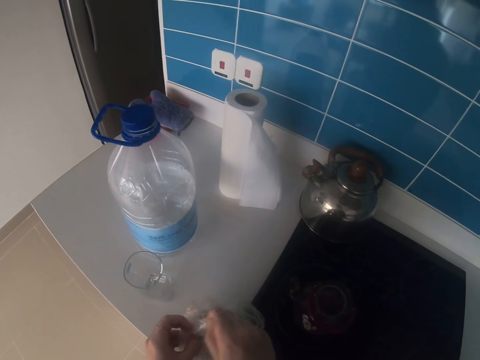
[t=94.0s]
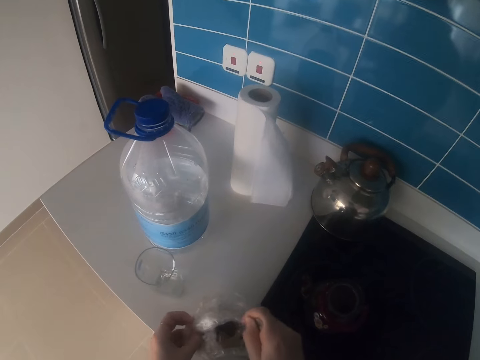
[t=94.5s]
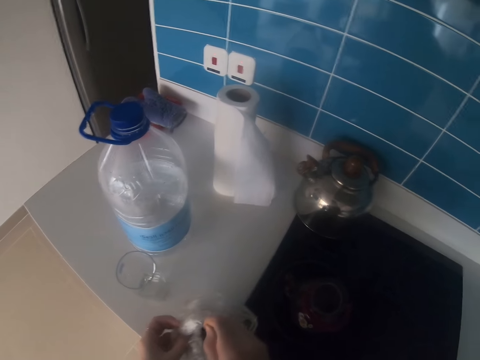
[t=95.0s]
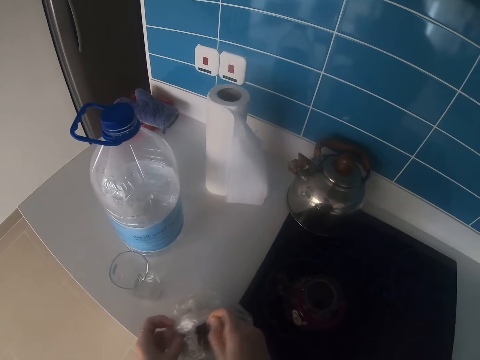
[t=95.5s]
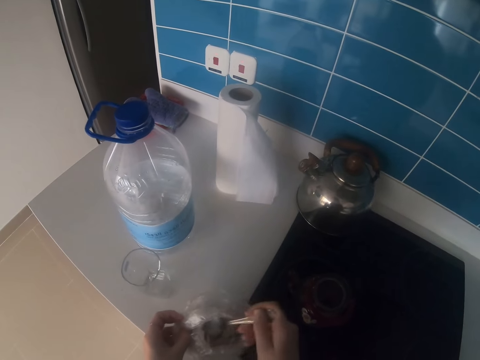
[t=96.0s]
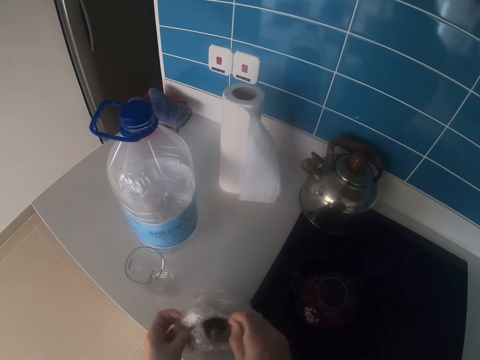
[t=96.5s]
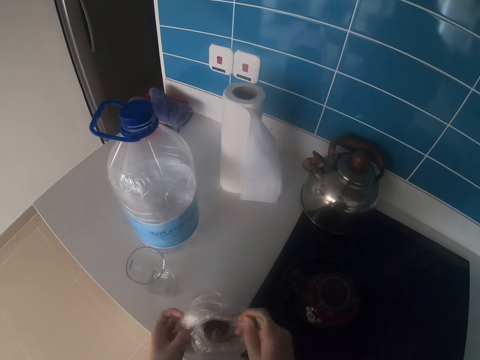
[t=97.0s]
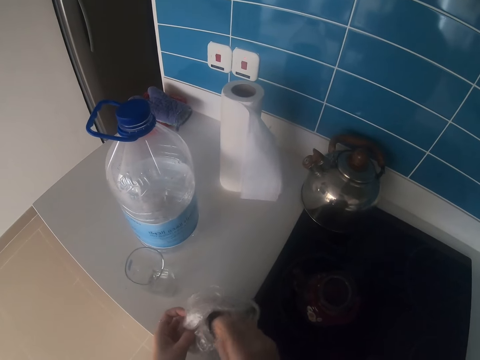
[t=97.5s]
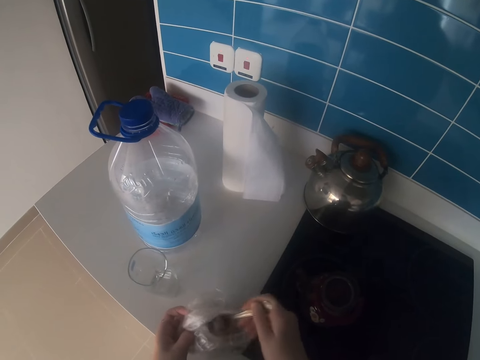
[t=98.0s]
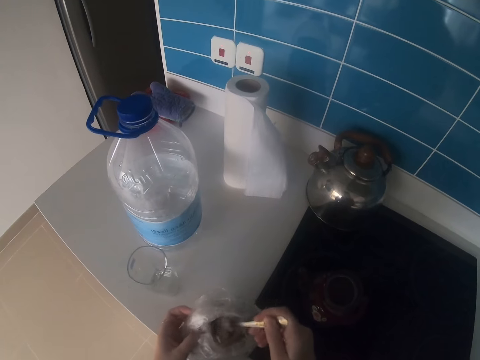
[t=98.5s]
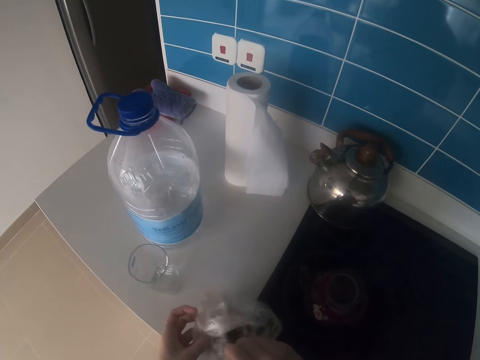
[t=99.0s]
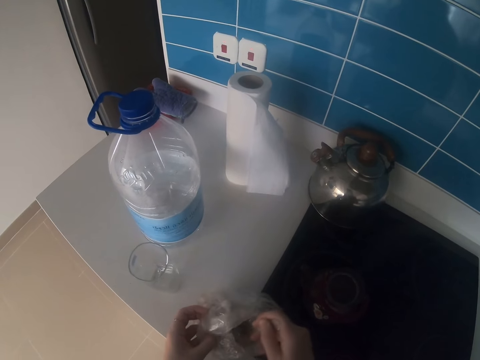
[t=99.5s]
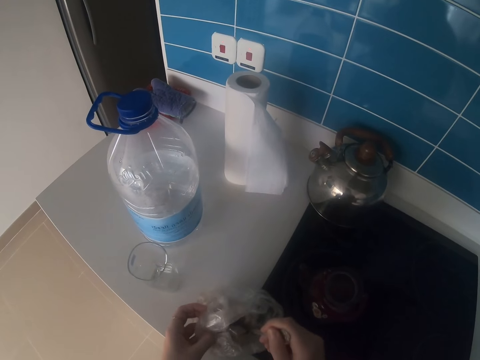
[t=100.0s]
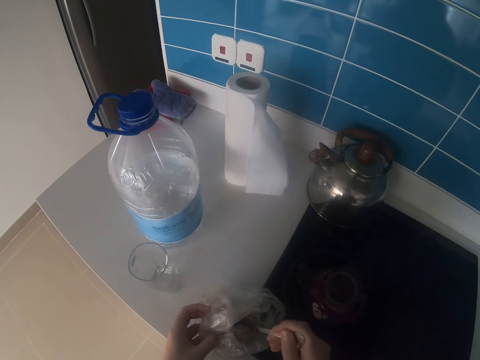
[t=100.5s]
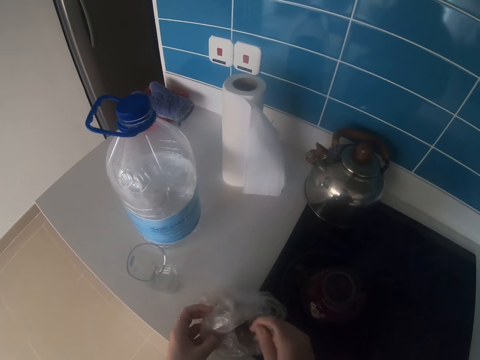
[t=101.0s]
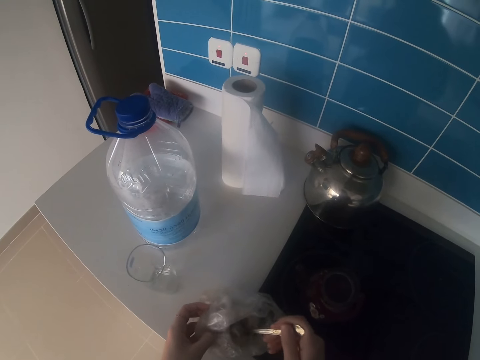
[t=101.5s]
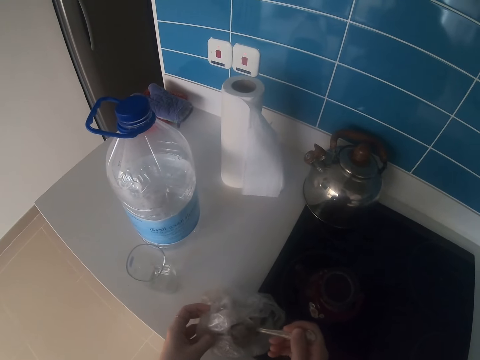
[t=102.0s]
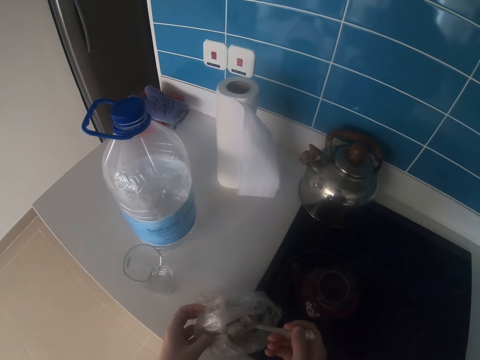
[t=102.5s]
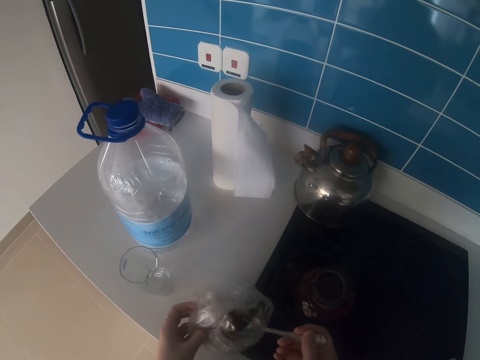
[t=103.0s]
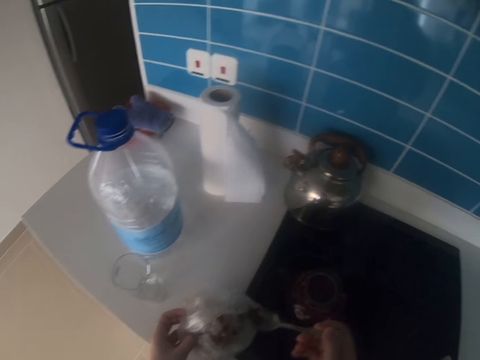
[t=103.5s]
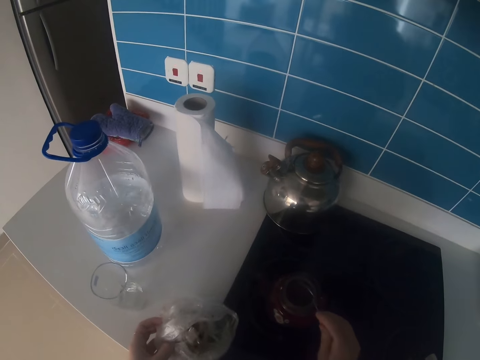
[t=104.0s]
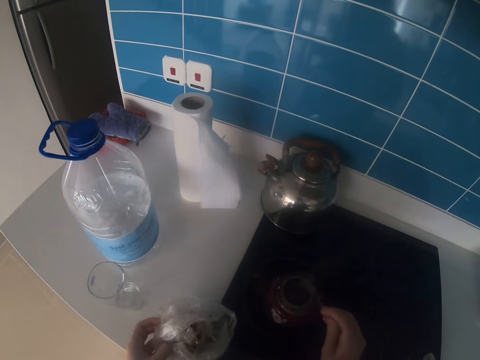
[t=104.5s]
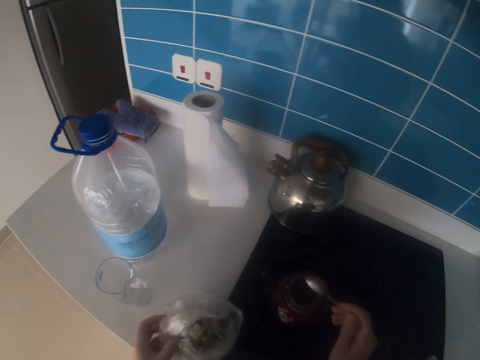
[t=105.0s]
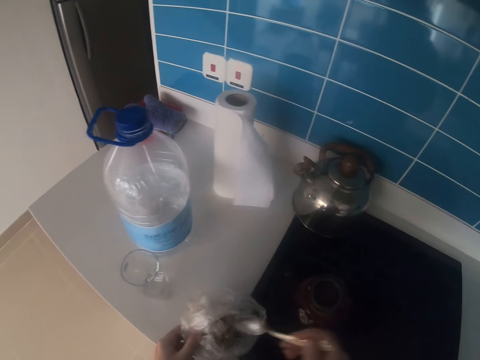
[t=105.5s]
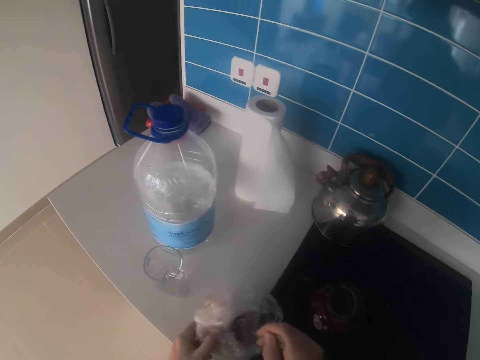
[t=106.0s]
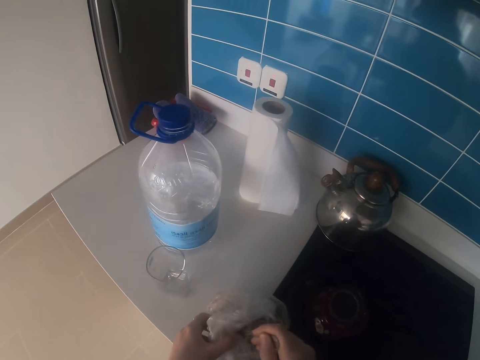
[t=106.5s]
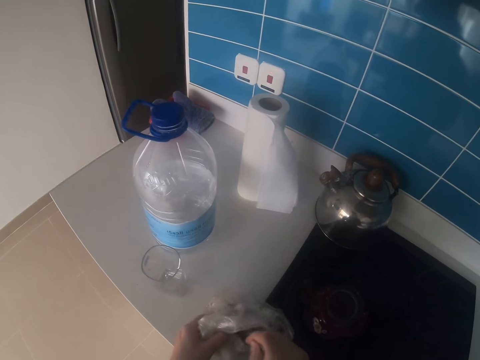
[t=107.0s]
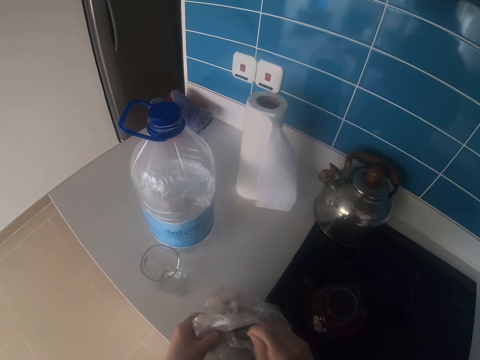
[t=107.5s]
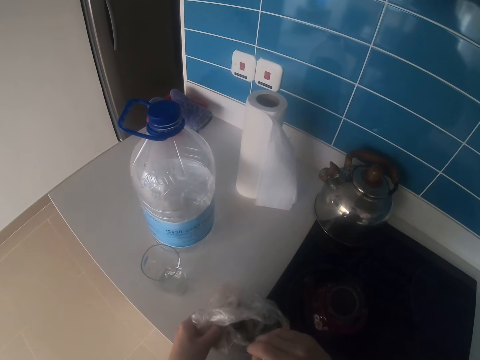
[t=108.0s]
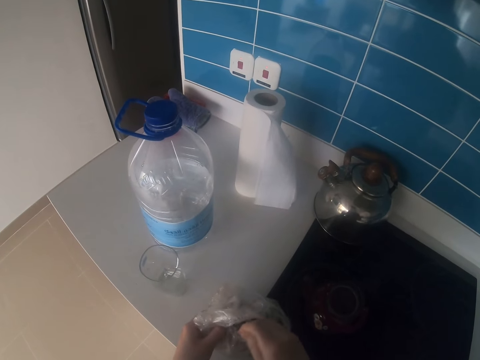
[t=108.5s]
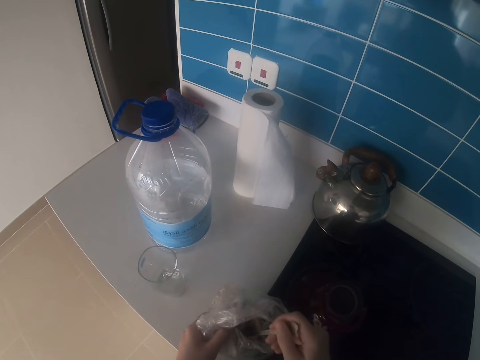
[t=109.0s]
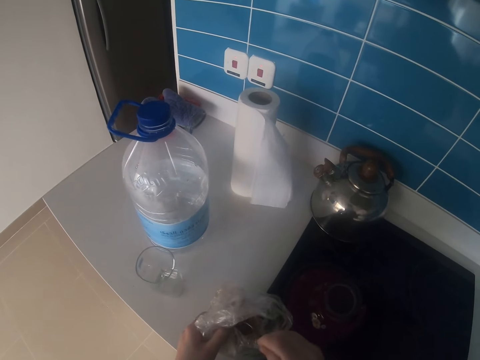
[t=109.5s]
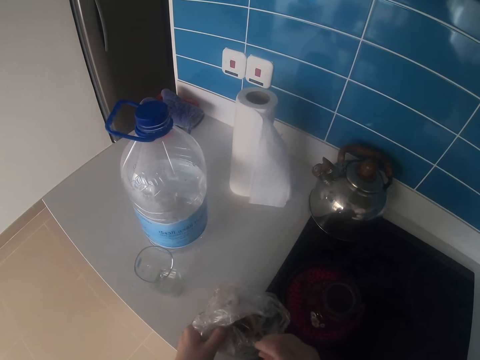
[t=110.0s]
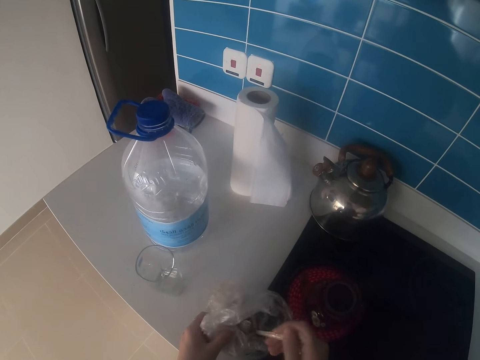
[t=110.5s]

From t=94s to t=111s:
The camera wearer puts cocoa in the kettle. They take the cocoa from the paper with a spoon.

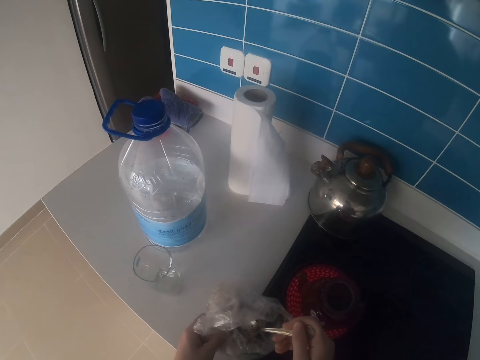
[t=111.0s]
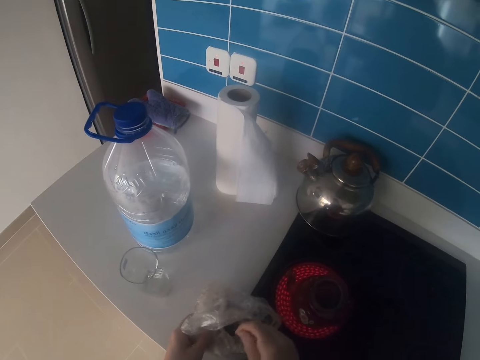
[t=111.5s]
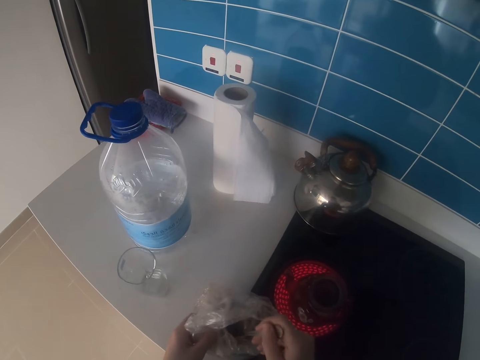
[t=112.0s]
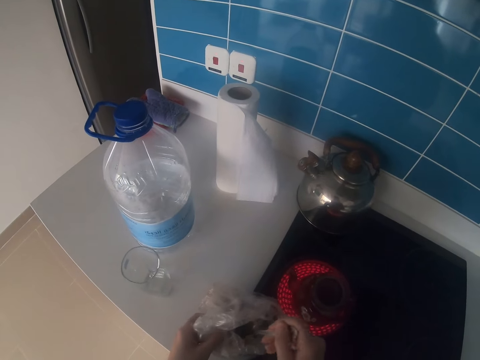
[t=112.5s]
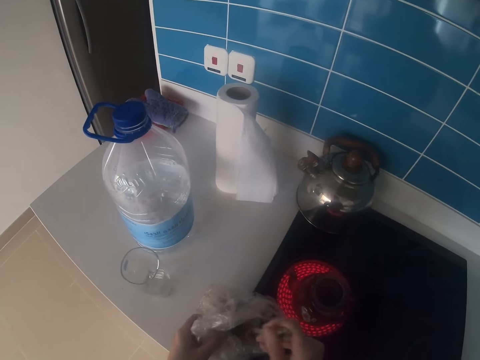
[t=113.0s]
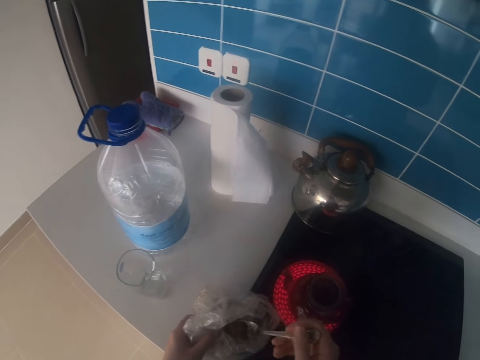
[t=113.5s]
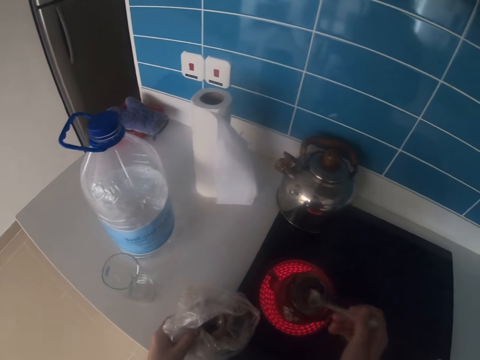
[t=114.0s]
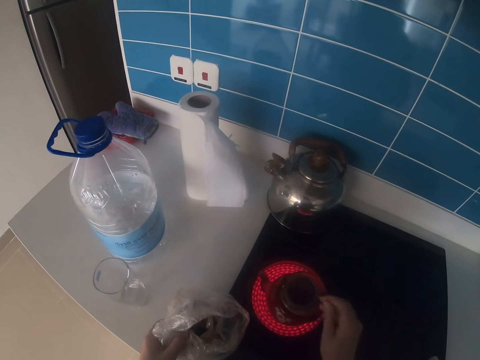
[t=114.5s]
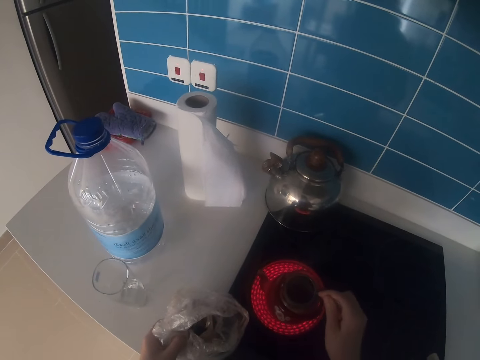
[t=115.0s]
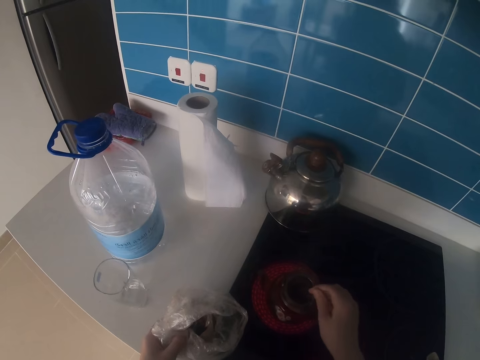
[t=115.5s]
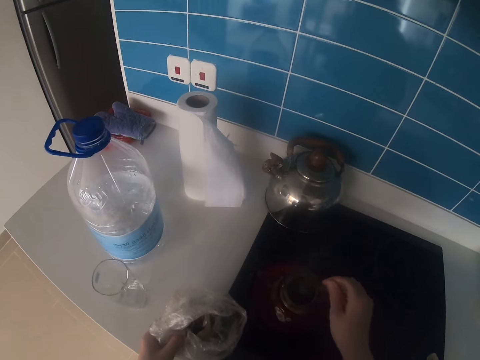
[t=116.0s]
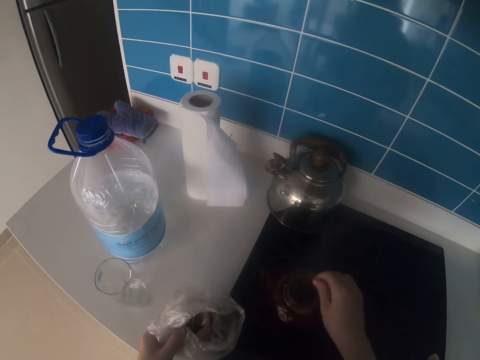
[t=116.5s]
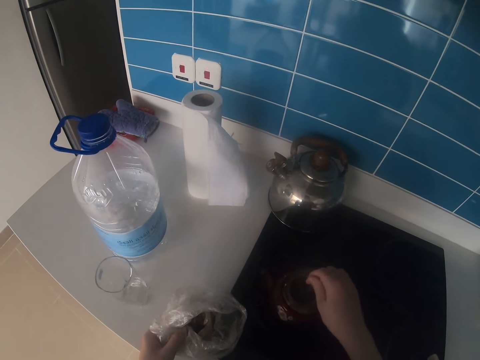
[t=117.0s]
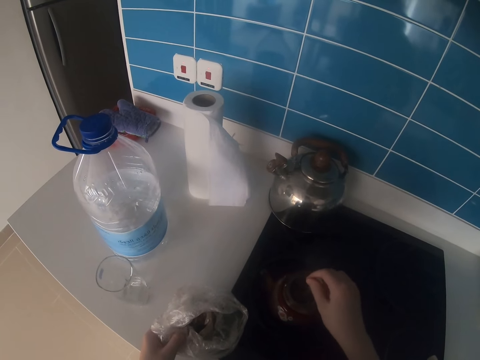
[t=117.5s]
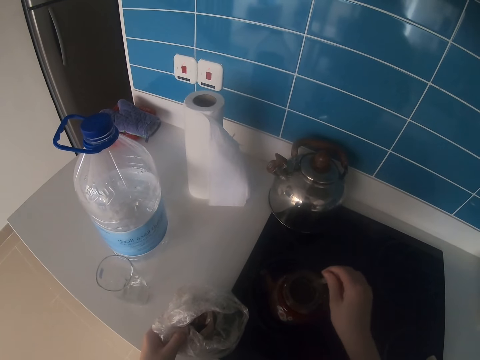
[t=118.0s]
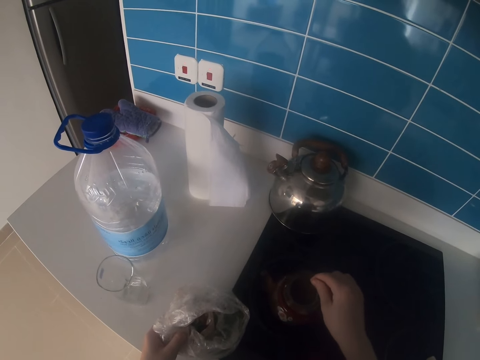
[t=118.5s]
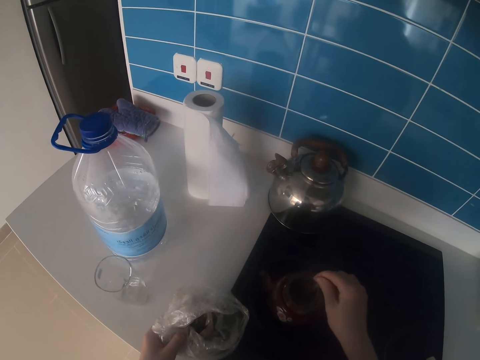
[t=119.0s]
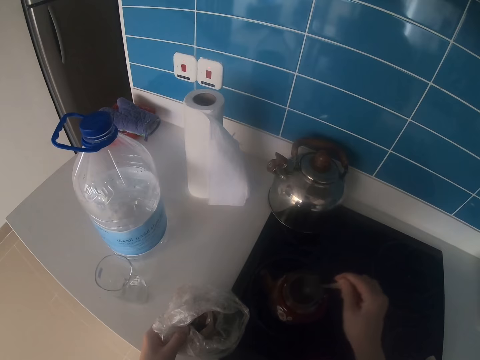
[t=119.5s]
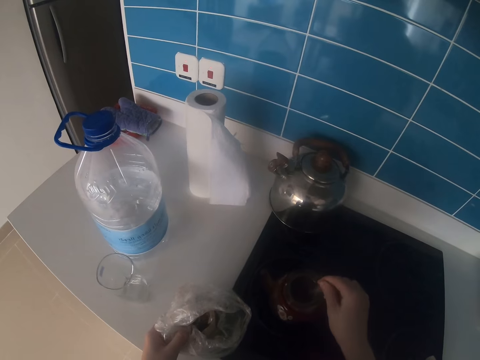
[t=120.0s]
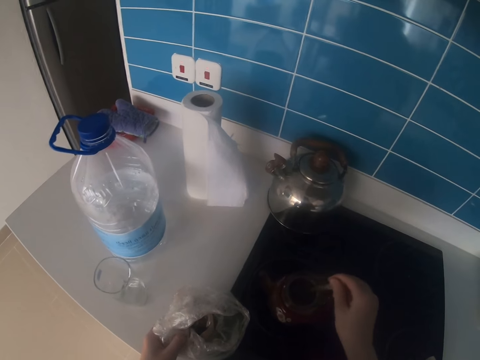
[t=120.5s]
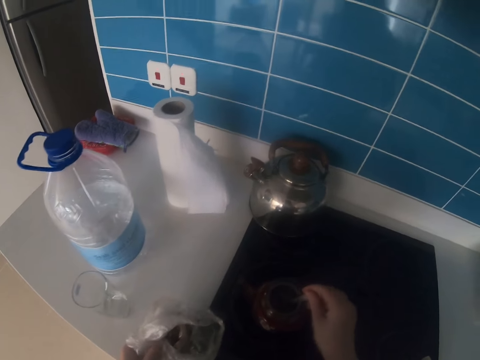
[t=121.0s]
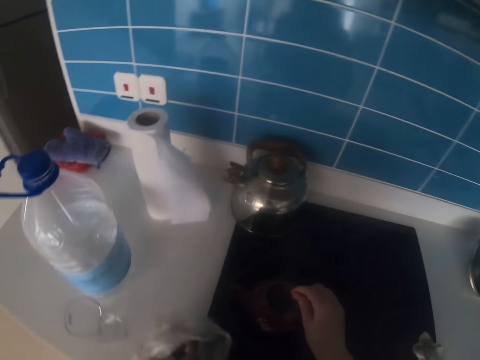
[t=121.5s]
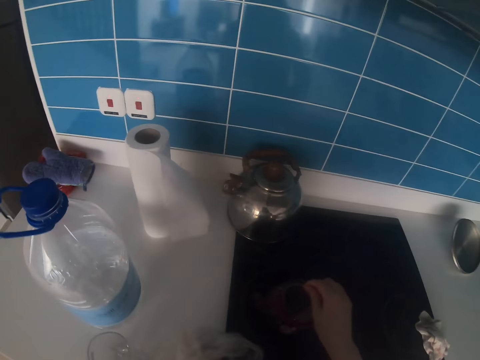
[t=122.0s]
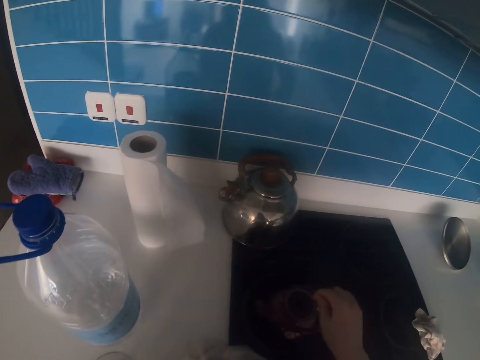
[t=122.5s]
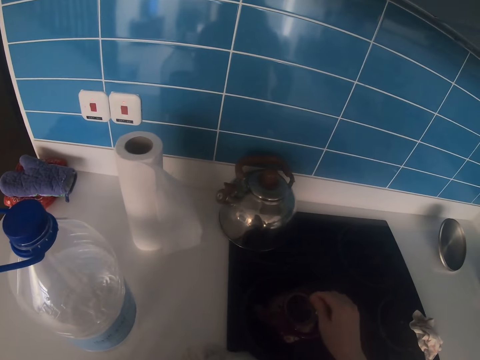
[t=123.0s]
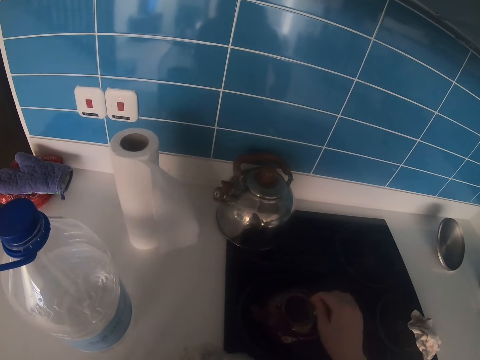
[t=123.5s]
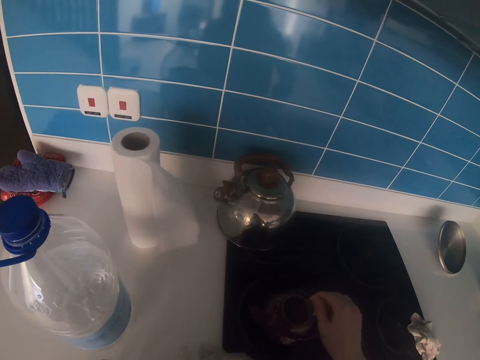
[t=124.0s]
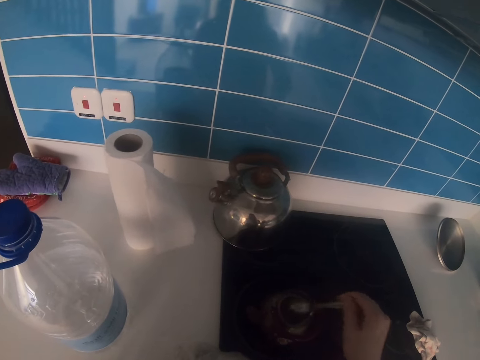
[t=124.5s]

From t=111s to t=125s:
The camera wearer puts cocoa in the kettle. They stir the cocoa.
